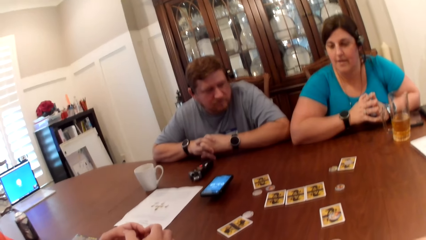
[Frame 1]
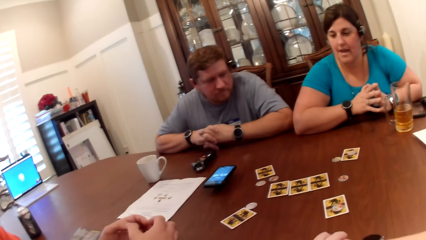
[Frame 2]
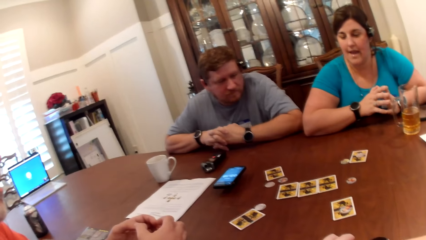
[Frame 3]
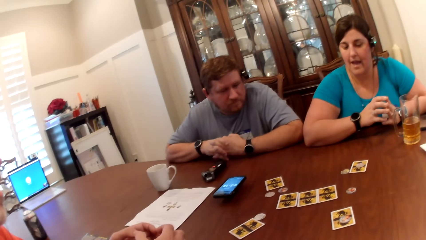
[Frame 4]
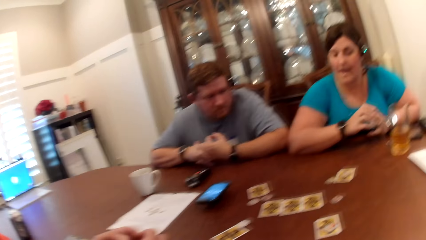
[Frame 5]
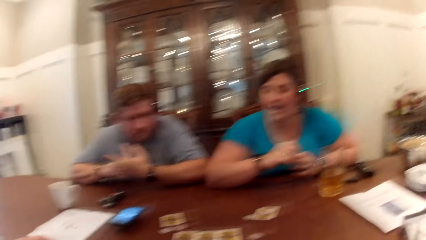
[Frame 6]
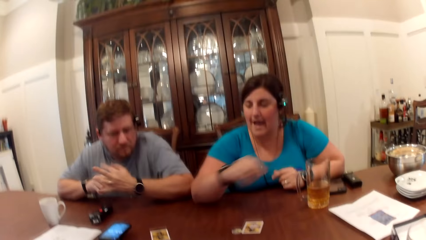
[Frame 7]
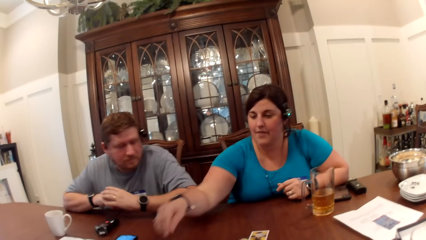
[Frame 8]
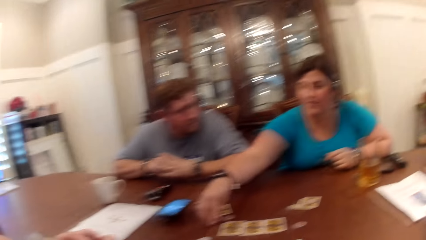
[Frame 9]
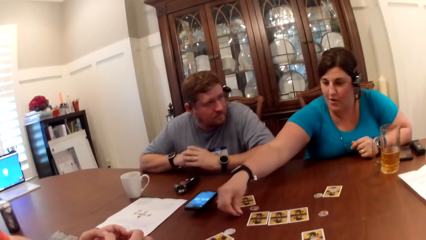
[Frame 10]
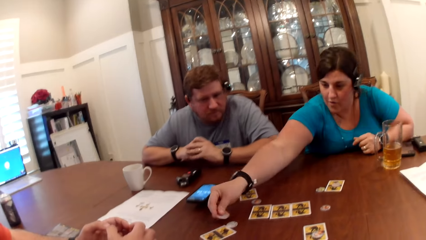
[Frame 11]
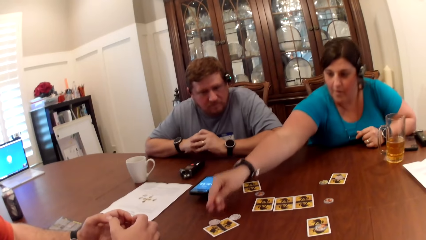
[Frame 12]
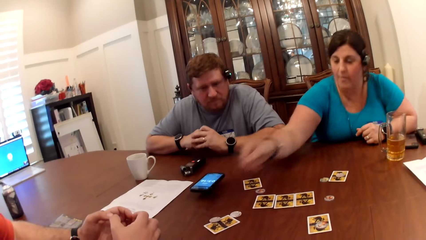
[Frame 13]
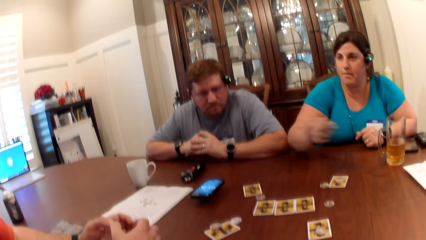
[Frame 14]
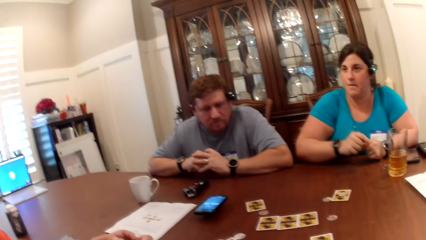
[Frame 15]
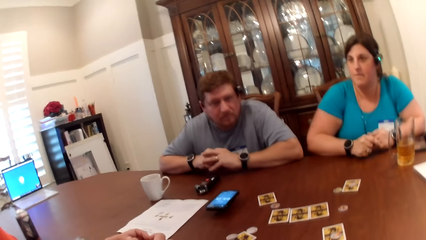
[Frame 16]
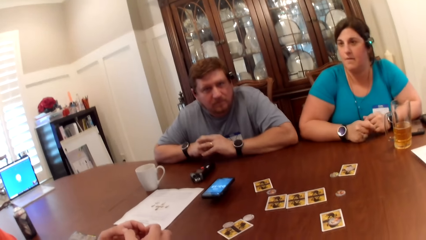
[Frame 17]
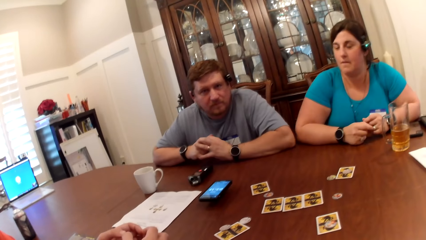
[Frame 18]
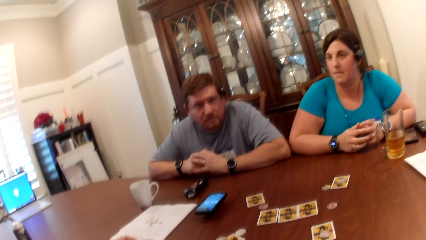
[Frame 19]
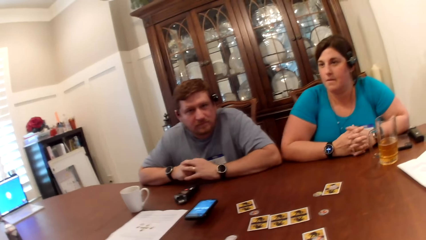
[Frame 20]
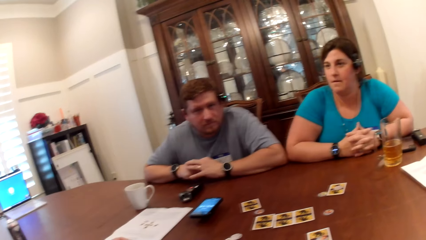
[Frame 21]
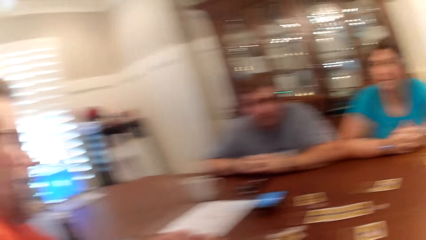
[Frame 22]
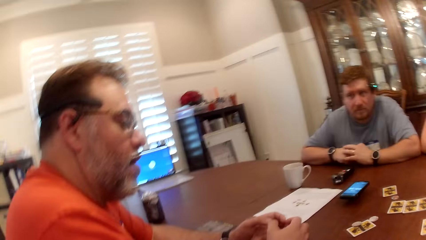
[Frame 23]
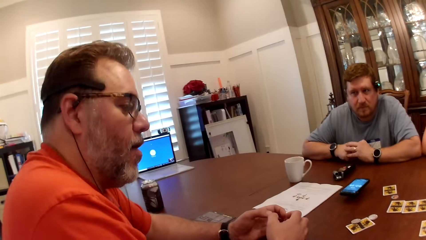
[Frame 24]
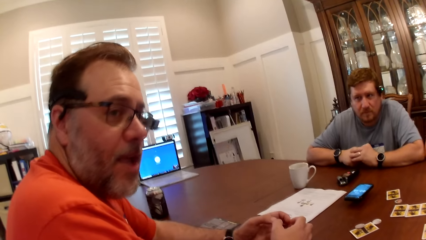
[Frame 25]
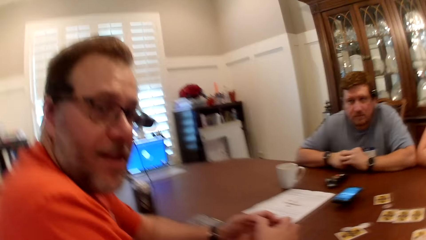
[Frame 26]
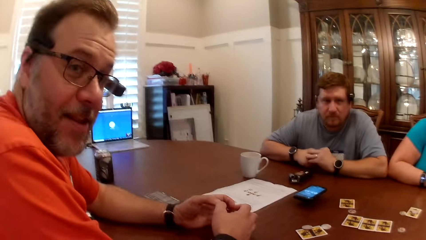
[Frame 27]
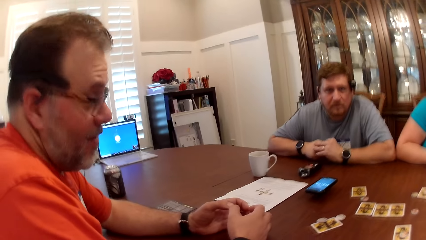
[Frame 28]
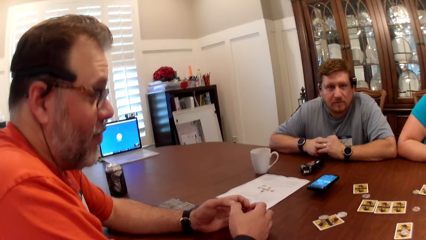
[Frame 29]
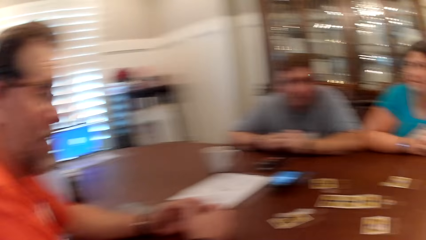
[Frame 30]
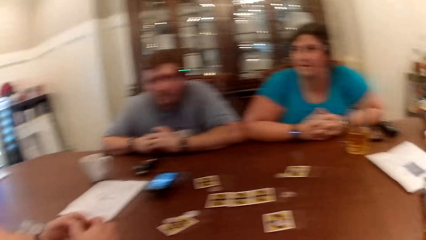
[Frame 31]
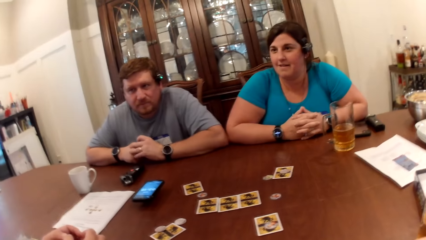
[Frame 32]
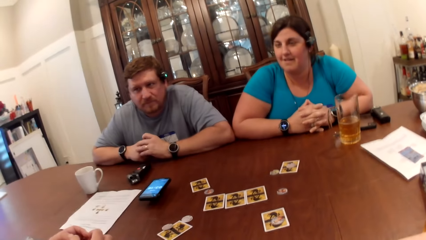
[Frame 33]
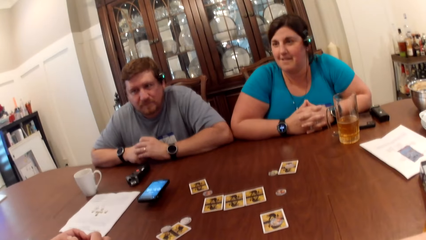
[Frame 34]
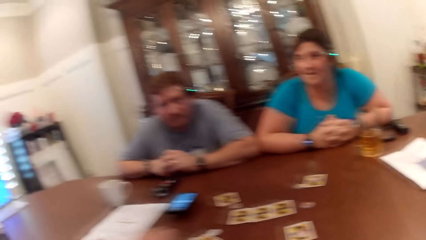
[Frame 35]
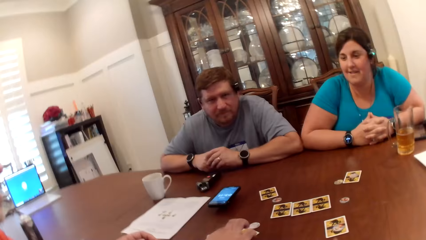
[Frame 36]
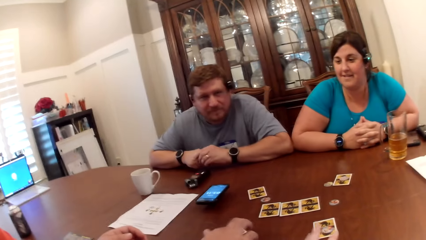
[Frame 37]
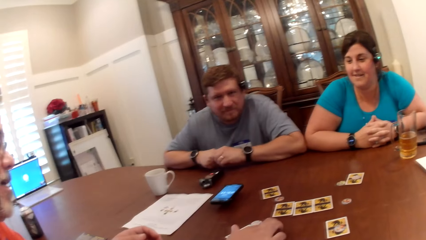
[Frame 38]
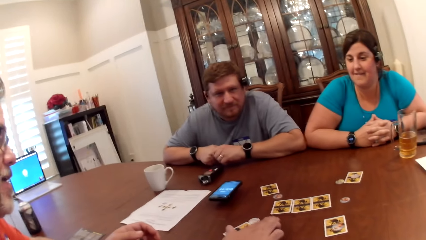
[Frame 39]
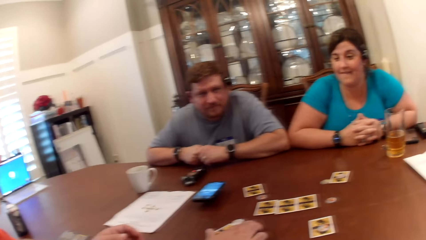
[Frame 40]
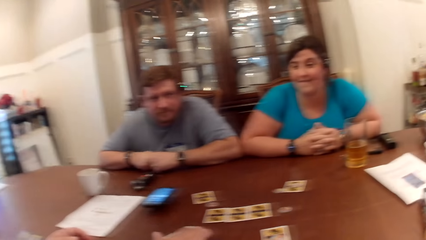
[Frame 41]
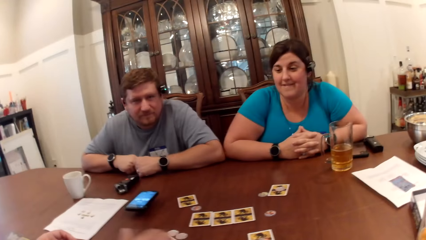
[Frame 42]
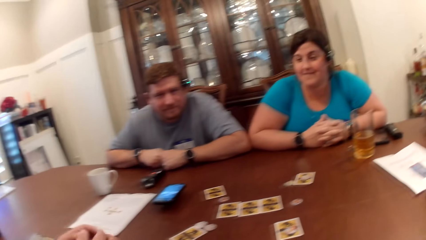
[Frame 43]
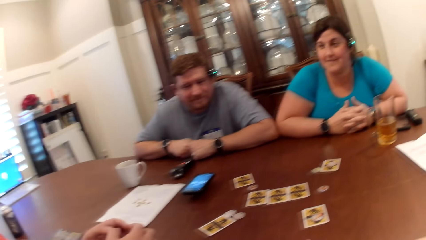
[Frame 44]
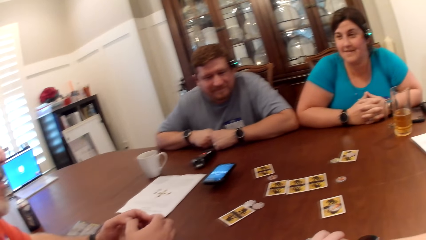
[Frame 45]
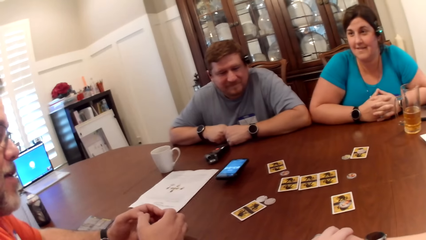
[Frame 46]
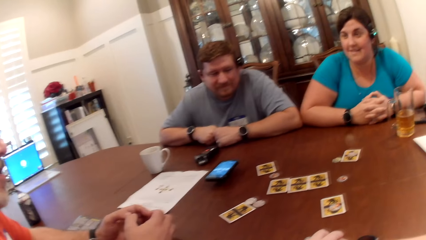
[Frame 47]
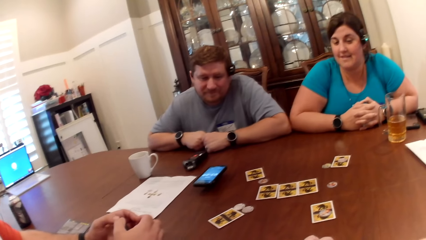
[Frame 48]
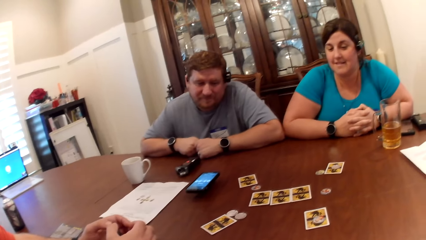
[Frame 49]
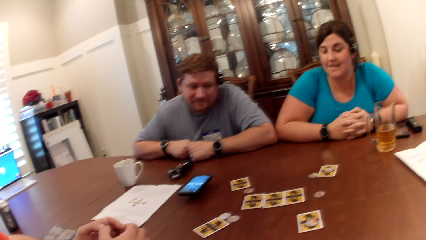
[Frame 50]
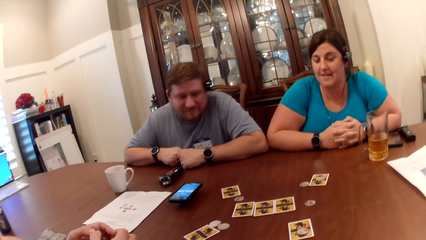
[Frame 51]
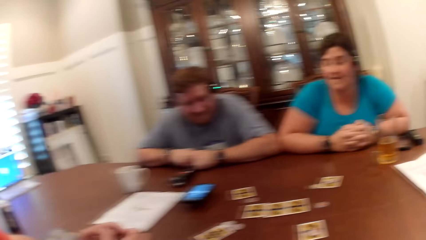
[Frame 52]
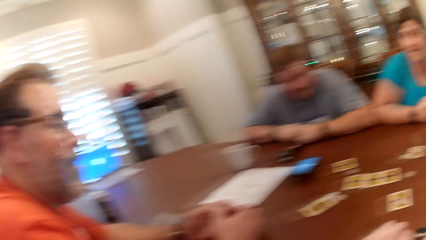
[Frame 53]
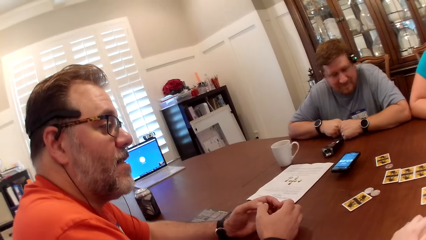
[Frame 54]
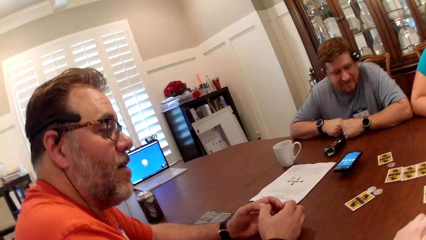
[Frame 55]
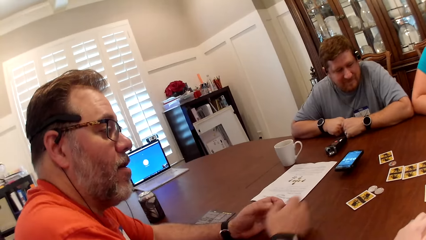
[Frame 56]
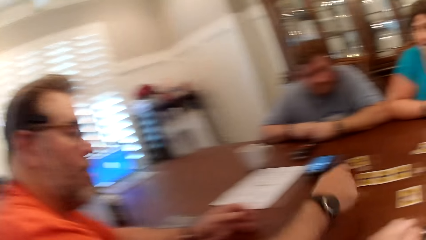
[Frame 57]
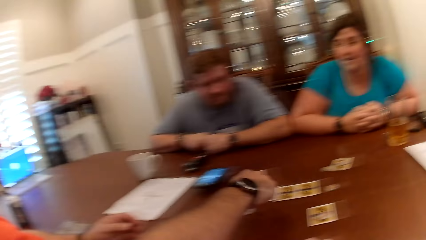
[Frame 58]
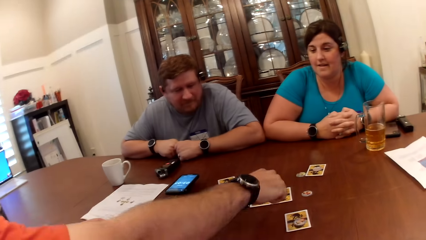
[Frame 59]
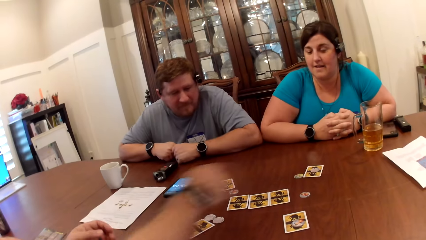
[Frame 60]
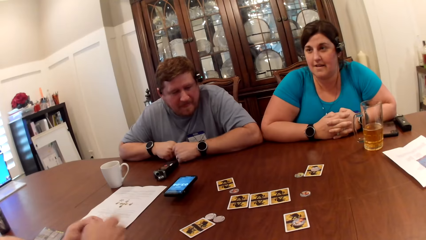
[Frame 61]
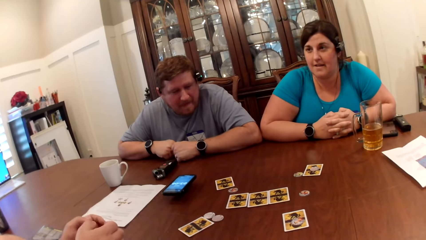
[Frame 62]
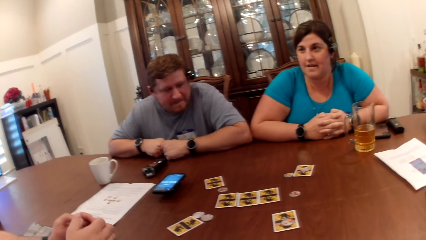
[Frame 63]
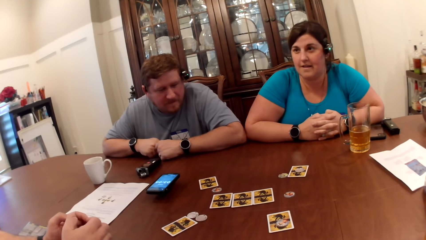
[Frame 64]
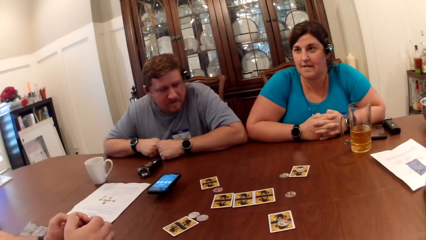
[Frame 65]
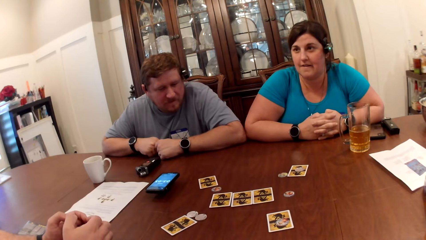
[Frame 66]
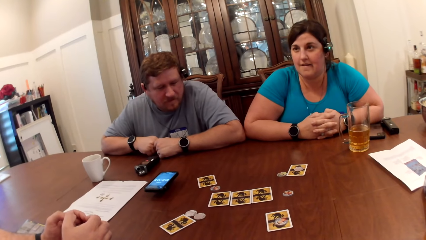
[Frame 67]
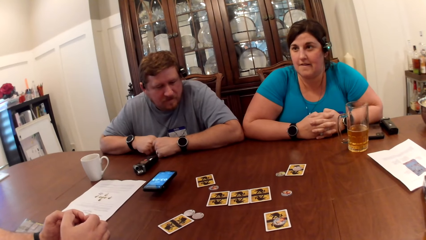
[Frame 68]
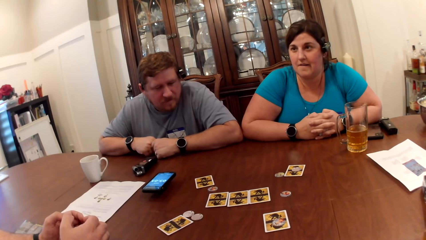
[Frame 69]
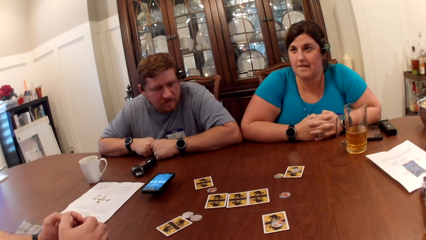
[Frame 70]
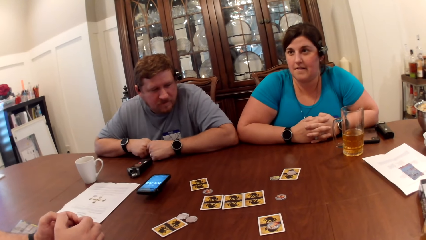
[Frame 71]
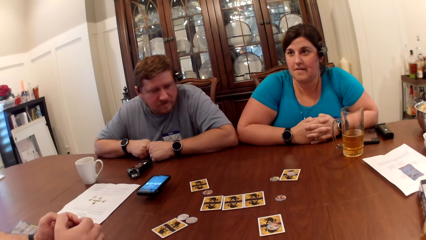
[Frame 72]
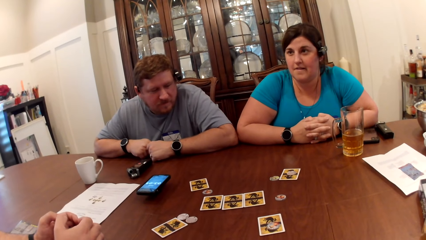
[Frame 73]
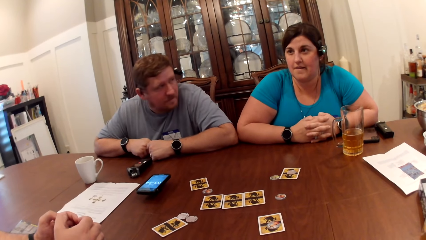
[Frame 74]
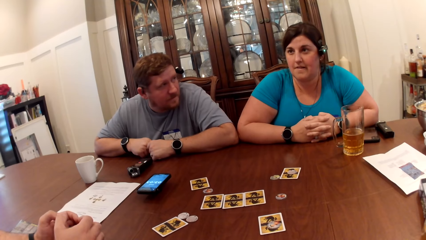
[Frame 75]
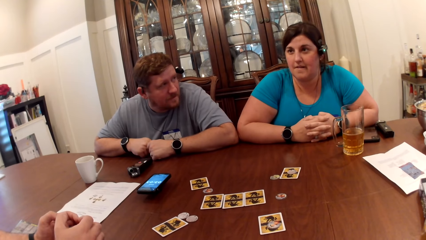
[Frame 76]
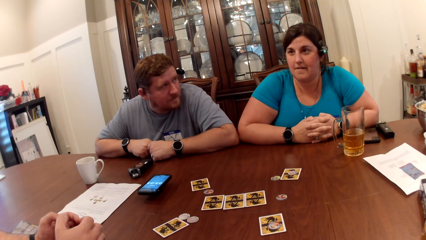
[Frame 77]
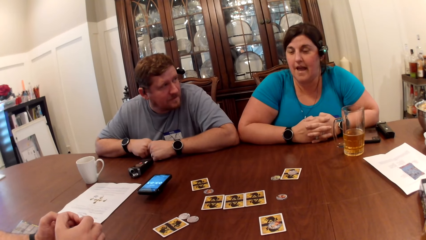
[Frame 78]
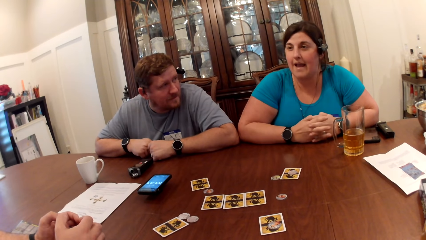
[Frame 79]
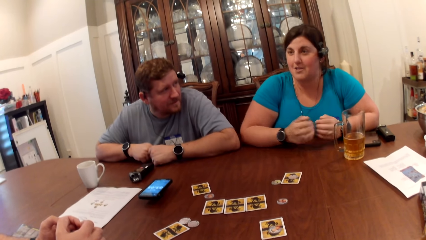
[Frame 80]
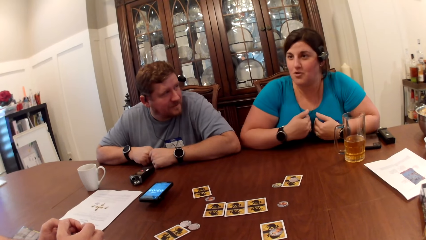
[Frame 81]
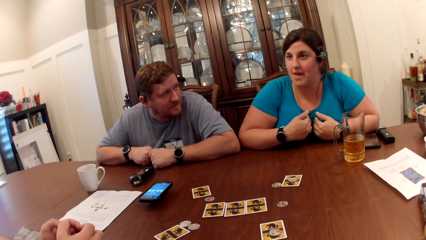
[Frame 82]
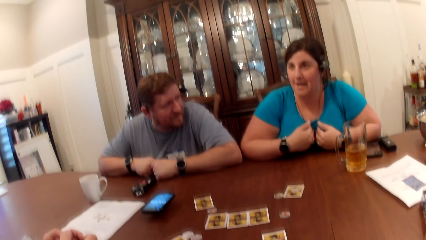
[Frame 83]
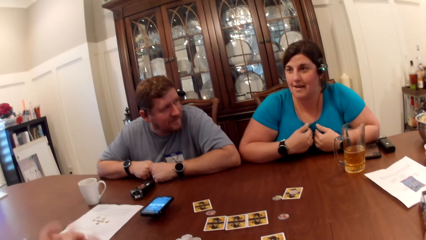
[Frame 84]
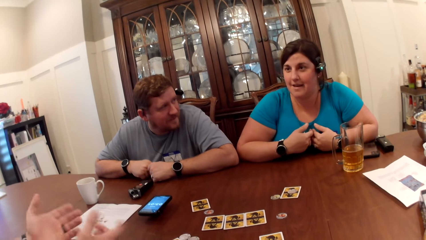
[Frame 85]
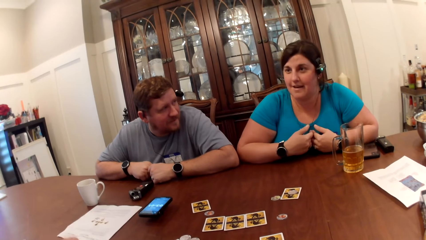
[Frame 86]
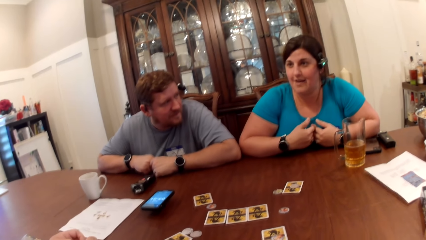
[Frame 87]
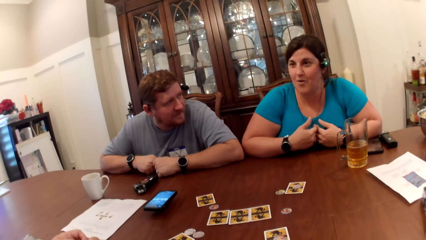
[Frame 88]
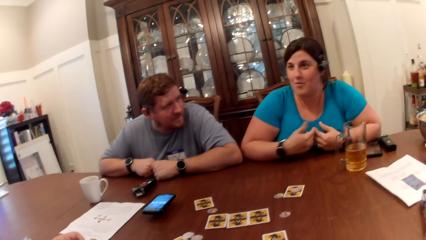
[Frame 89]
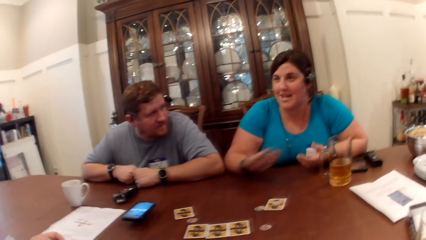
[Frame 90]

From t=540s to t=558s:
The woman converses with the man. The woman picks up a token on the table with her right hand and puts the token on the table. The camera wearer converses with the man. The man converses with the camera wearer. The man converses with the woman. The man points his right hand at the cards on the table. The woman converses with the man and gesticulates with both hands.
